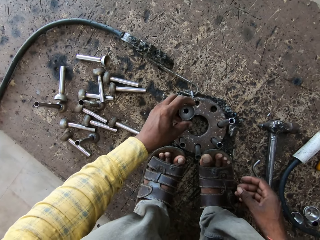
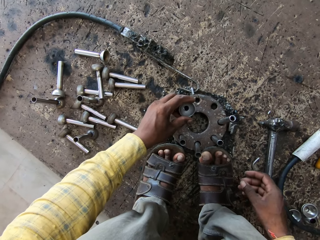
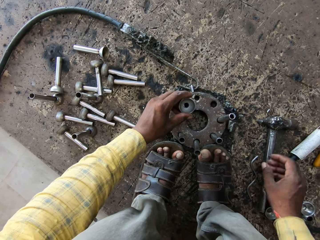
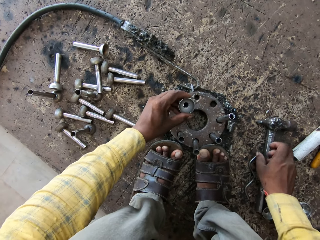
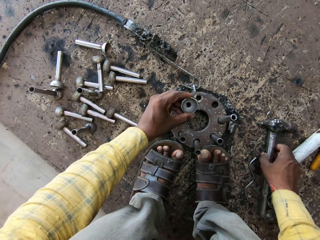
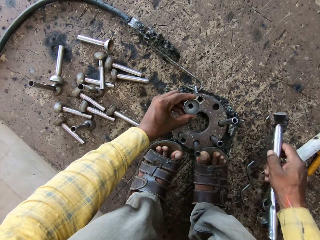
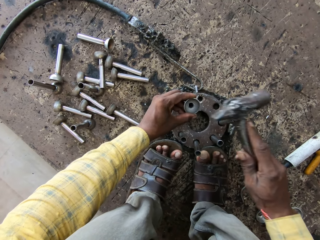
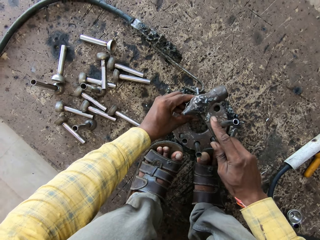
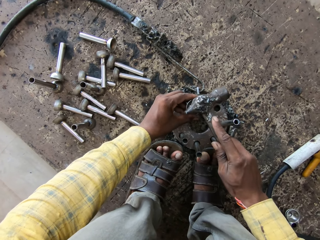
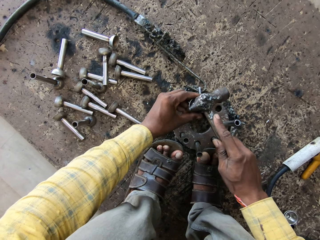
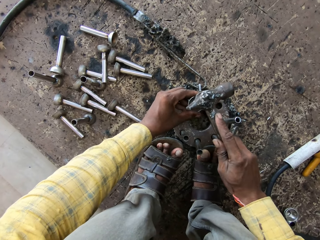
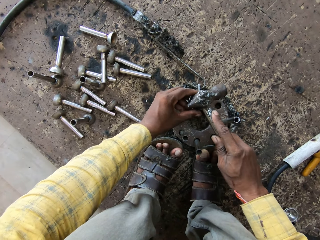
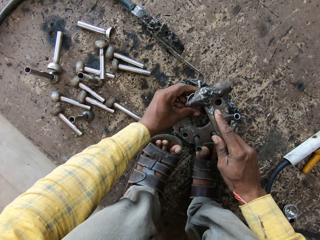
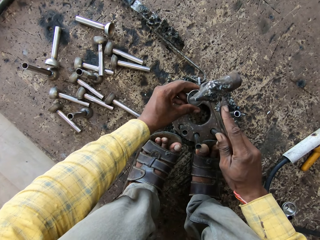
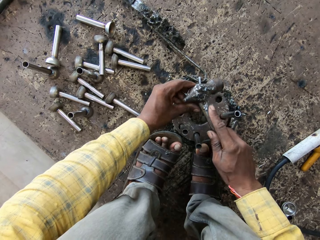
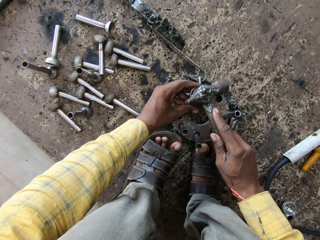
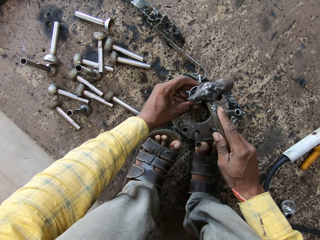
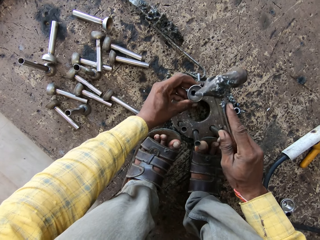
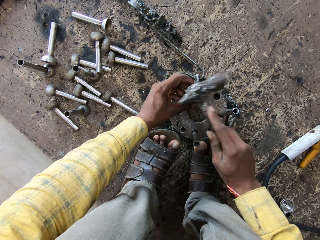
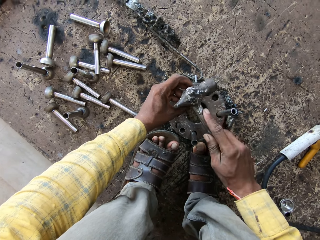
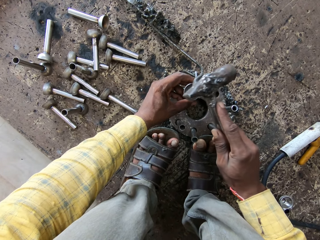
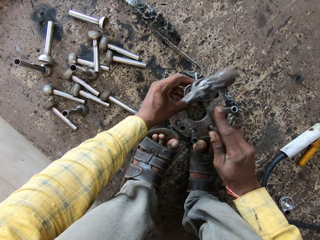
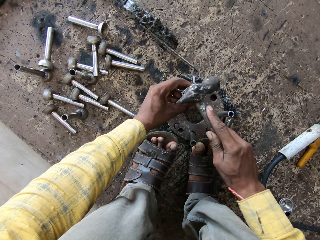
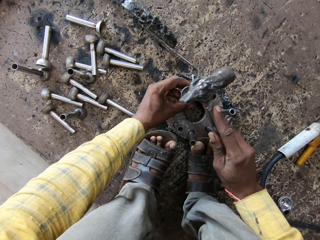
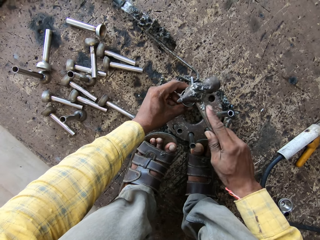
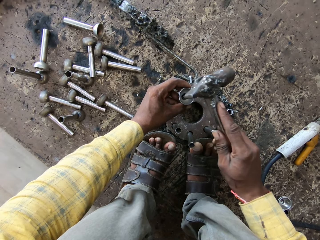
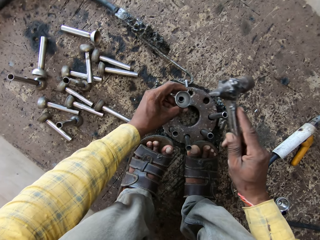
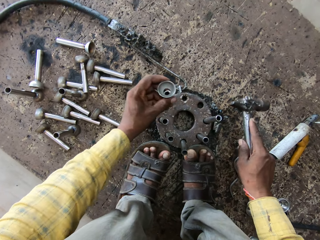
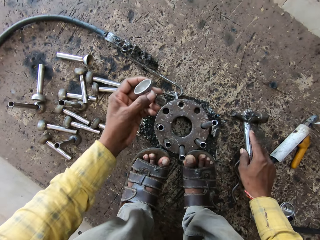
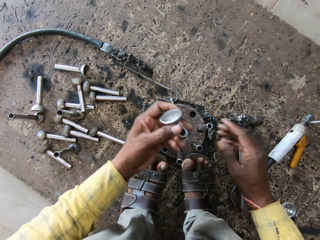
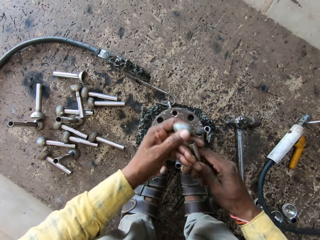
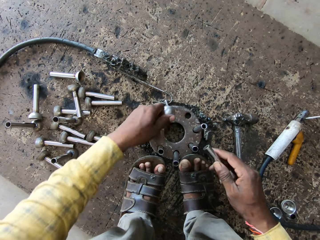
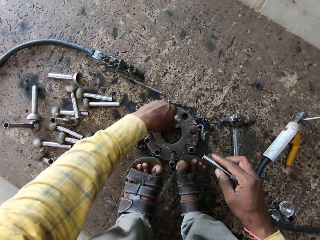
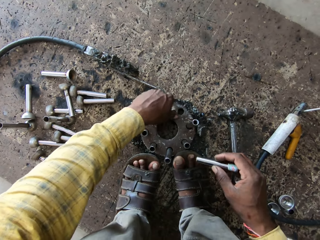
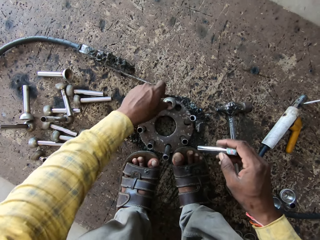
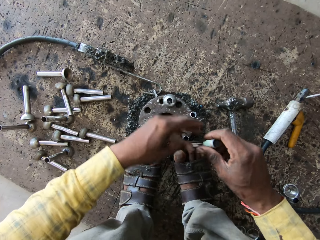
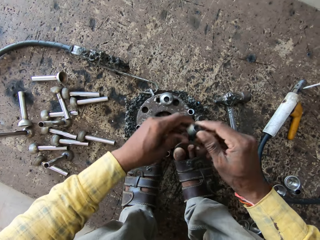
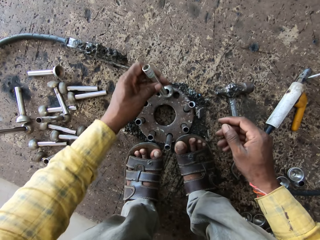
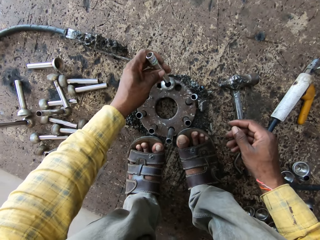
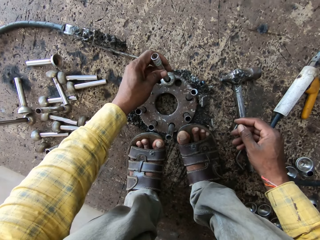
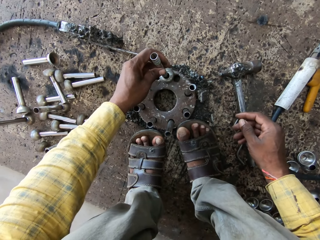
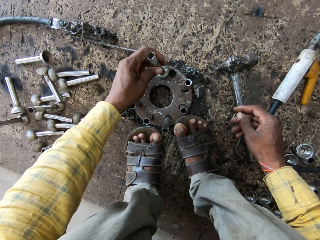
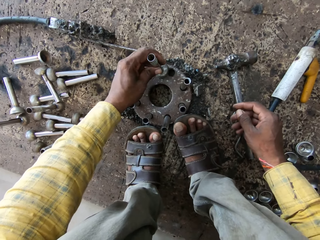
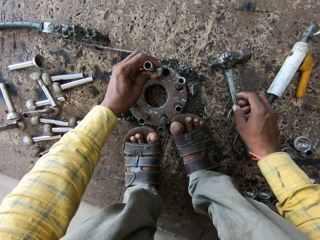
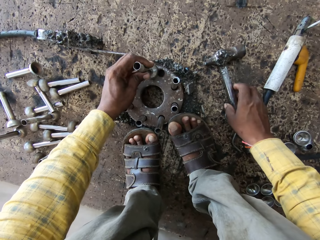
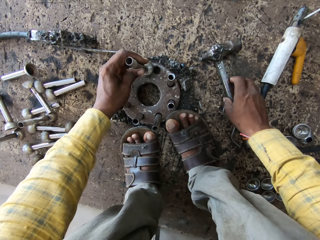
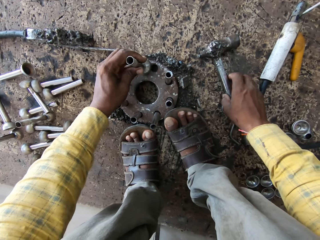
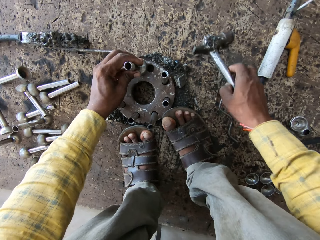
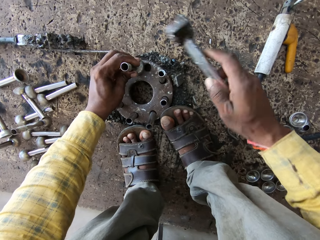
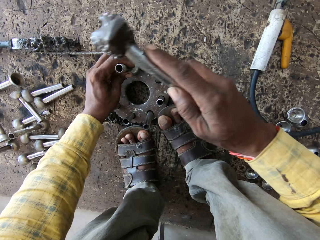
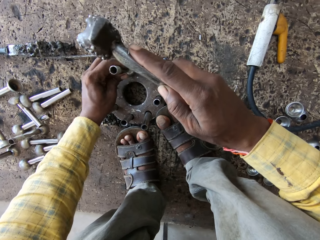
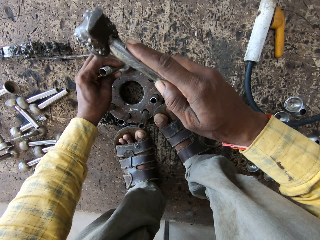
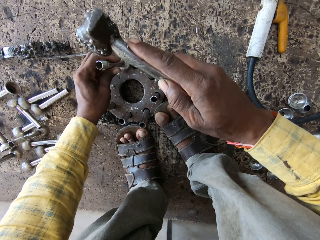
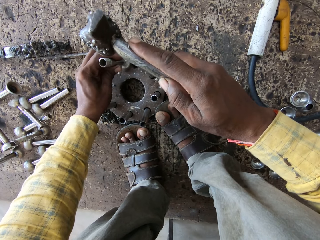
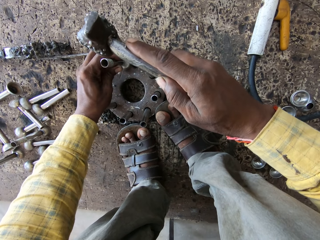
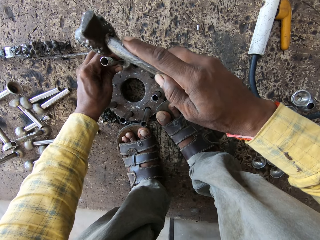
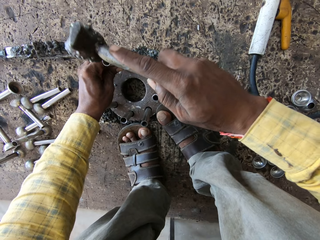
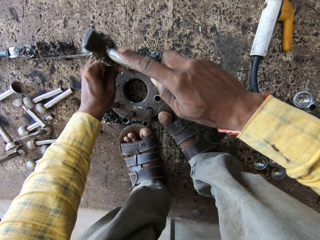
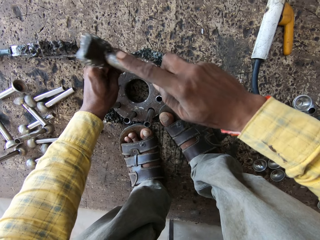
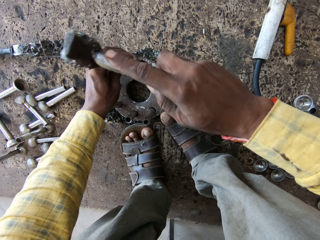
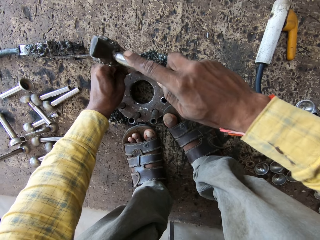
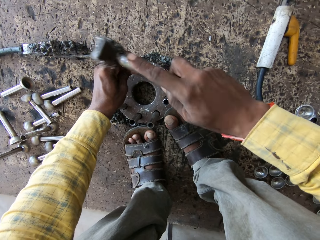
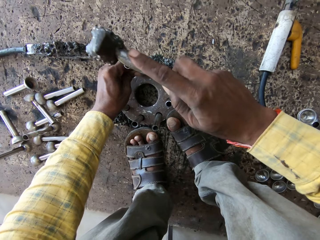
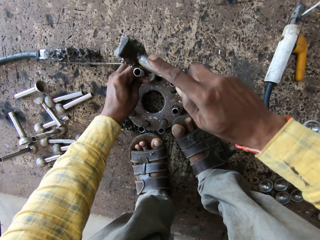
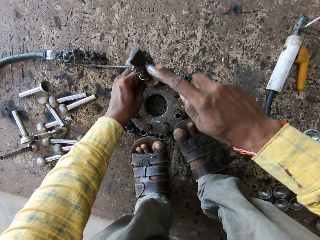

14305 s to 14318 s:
The camera wearer inserts the metal on another metal. They fix the stamped flange weld nuts. They pick up a hammer. They hit the metal with the hammer. They put down the hammer. They hold the stamped flange weld nuts. They put a stamped flange weld nut on a metal. They fix the stamped flange weld nuts. They insert metal on another metal. They pick up the hammer. They move a hand. They hit the metal with the hammer.

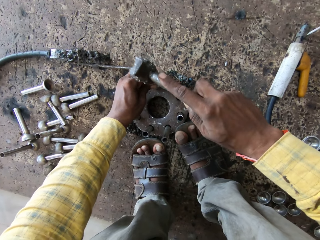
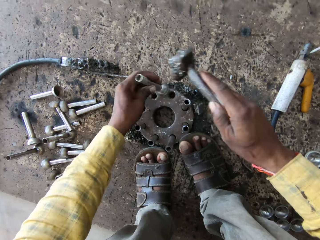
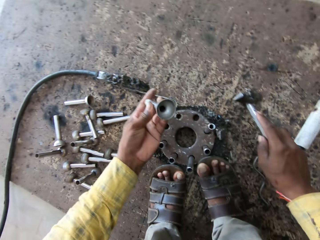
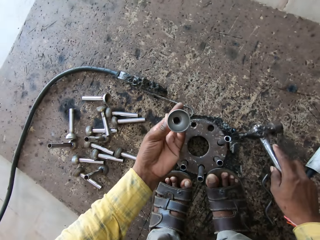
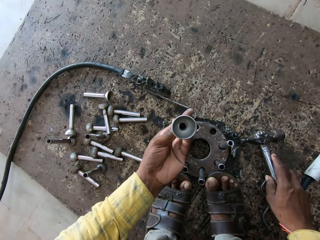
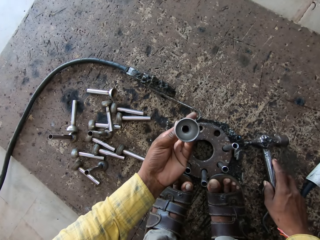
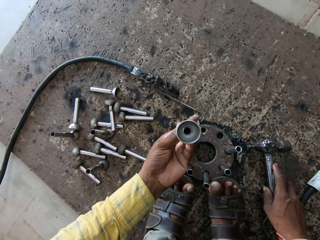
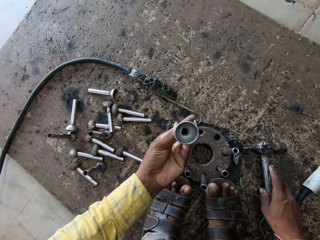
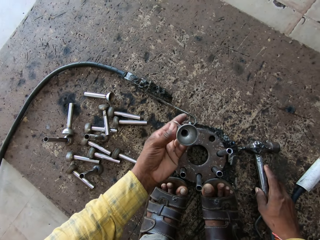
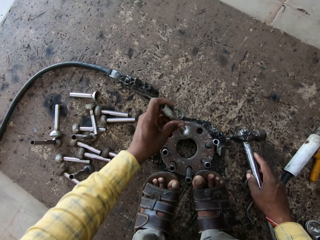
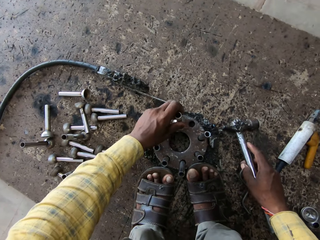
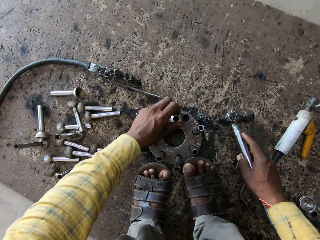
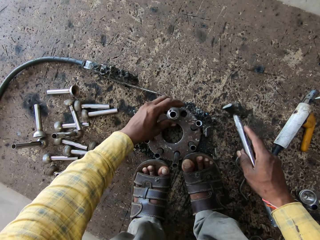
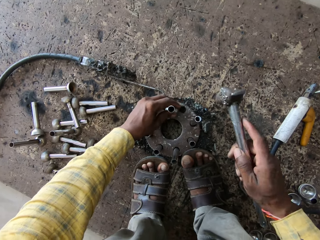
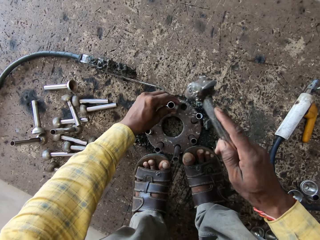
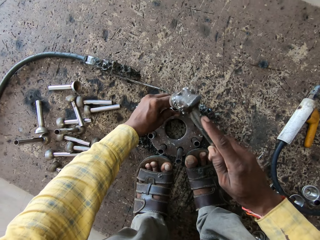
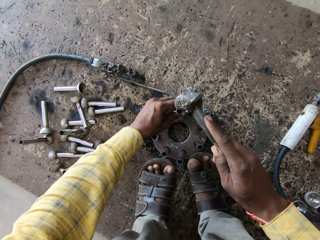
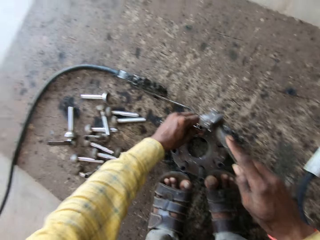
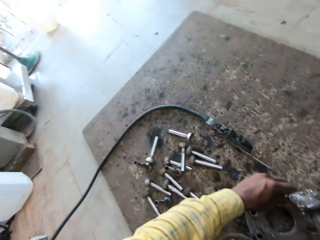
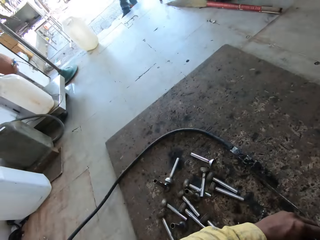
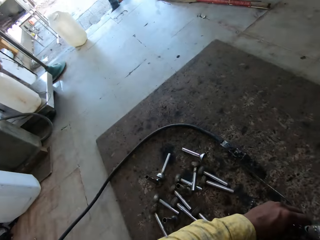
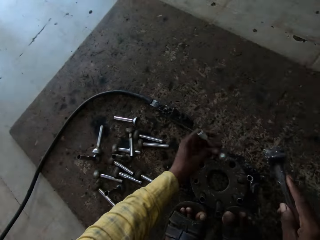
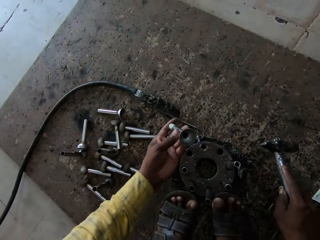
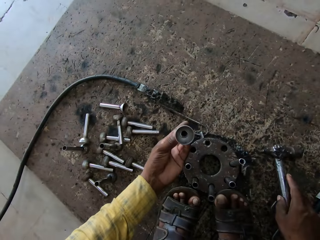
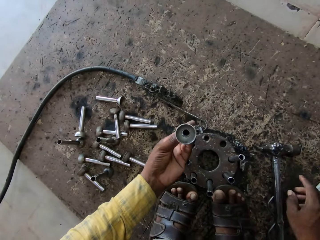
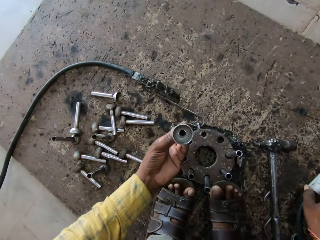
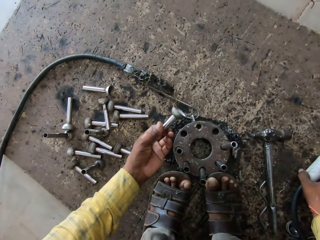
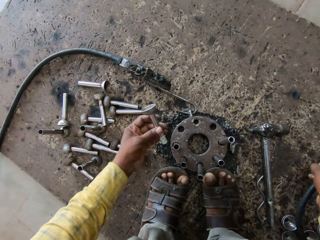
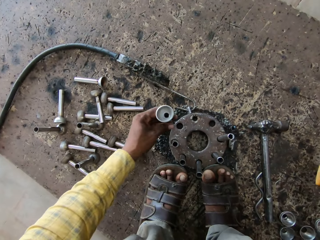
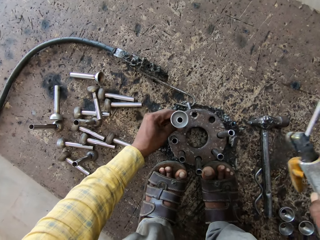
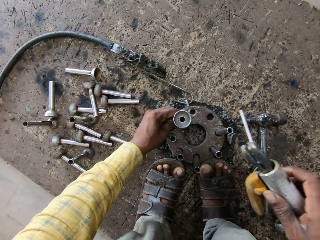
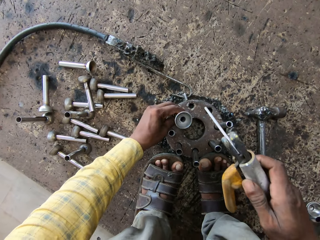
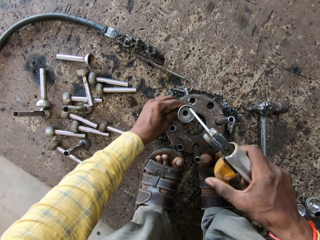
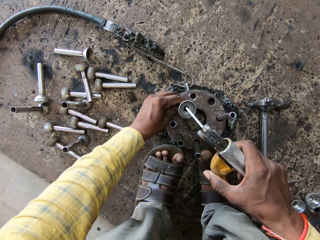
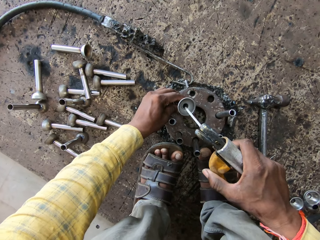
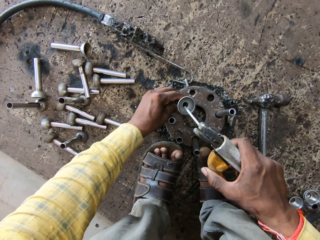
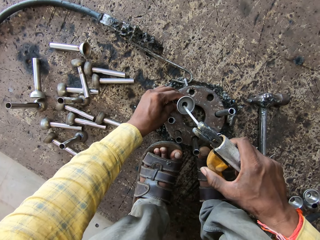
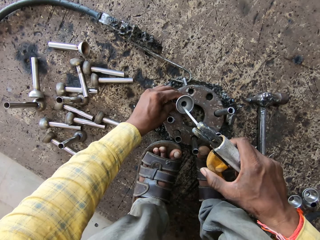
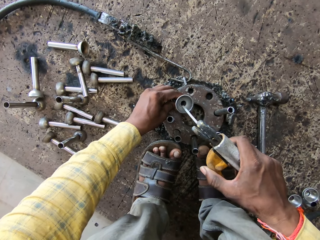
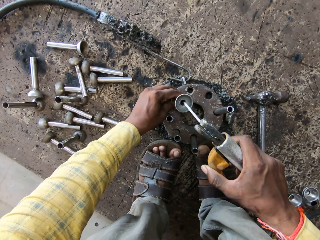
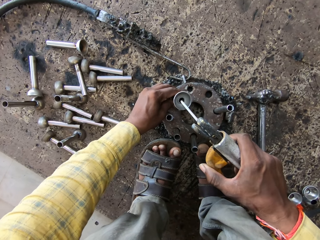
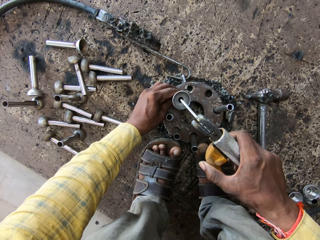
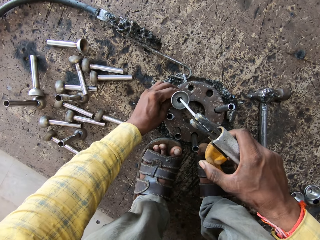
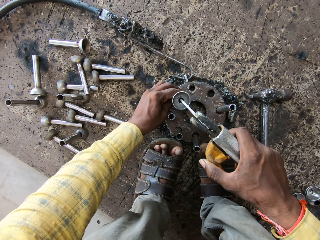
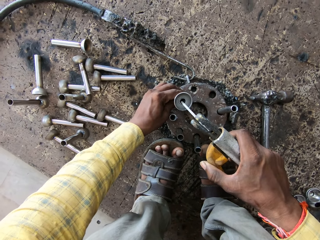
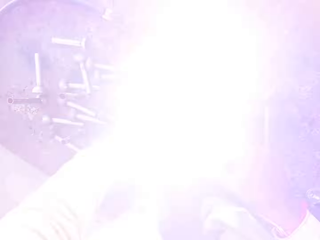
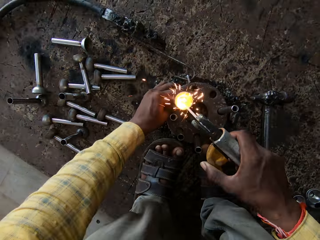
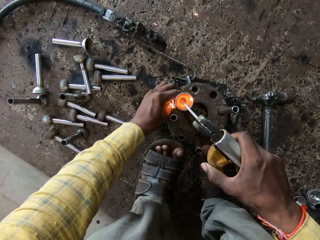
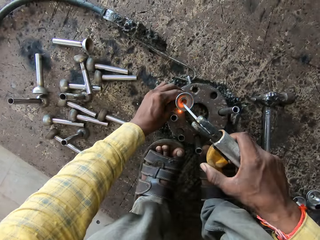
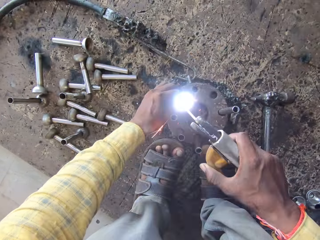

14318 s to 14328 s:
The camera wearer picks a stamped flange weld nut. They place the hammer down. They pick the hammer. They put the stamped flange weld nut on a metal. They hammer the stamped flange weld nut. They look around. They place the hammer down. They pick the stamped flange weld nut. They pick the welding machine.
